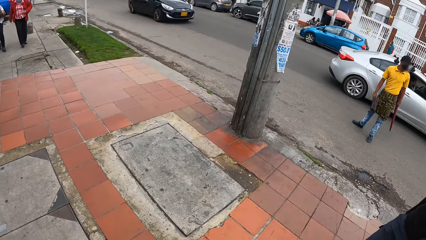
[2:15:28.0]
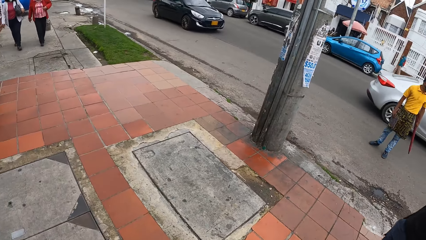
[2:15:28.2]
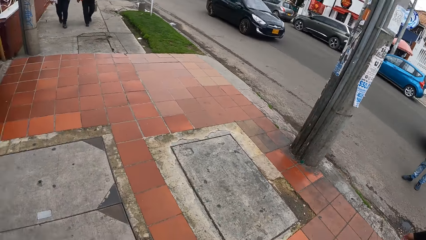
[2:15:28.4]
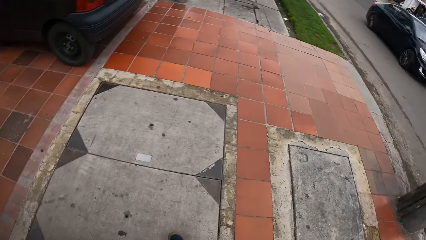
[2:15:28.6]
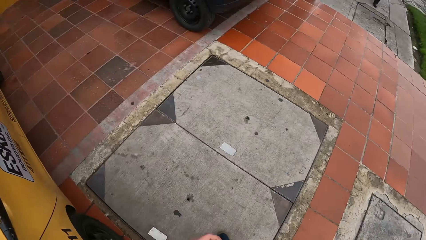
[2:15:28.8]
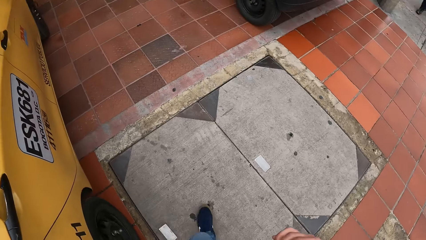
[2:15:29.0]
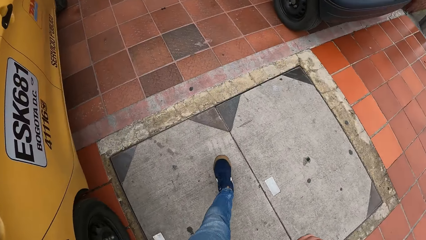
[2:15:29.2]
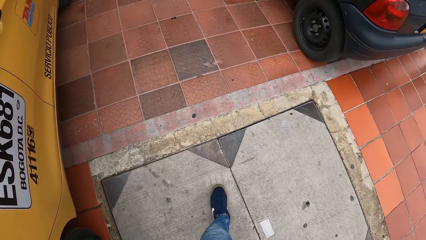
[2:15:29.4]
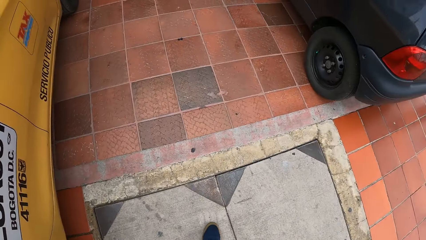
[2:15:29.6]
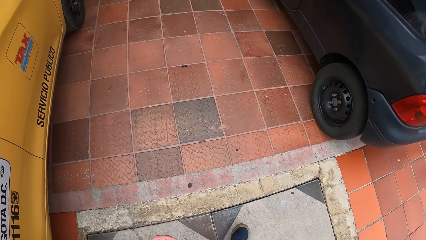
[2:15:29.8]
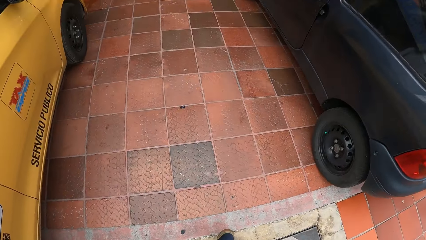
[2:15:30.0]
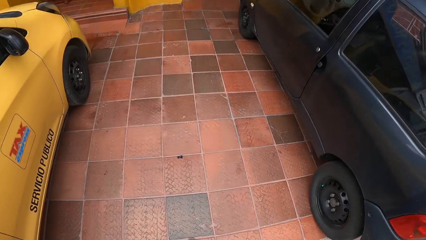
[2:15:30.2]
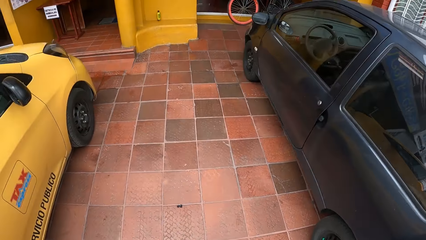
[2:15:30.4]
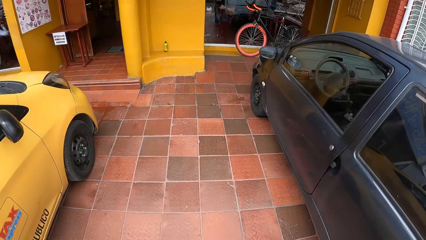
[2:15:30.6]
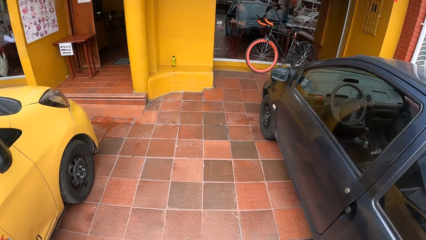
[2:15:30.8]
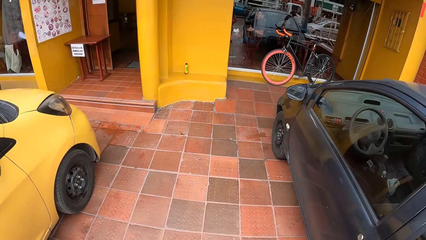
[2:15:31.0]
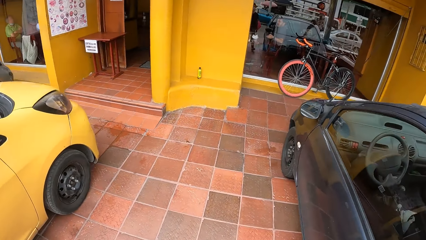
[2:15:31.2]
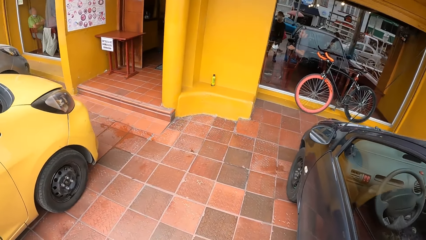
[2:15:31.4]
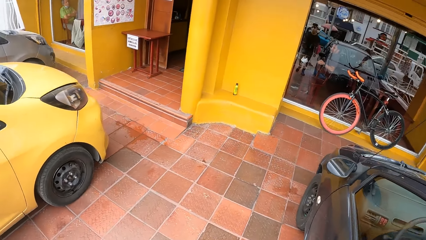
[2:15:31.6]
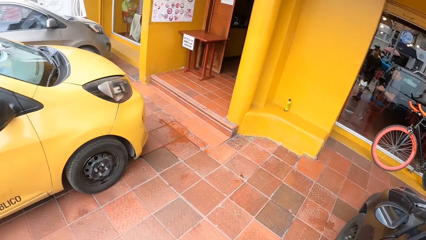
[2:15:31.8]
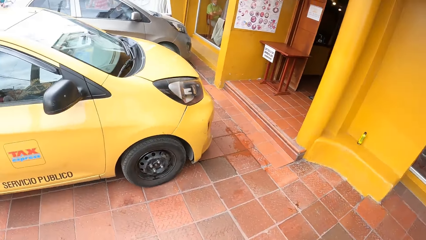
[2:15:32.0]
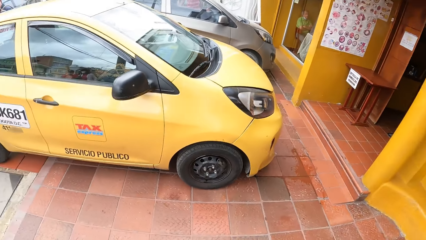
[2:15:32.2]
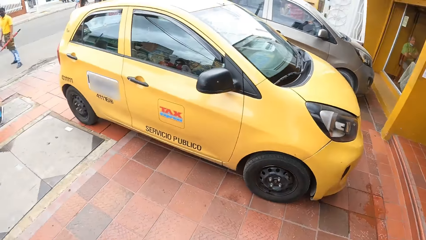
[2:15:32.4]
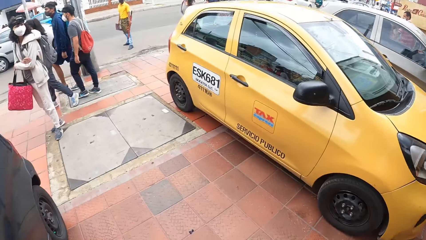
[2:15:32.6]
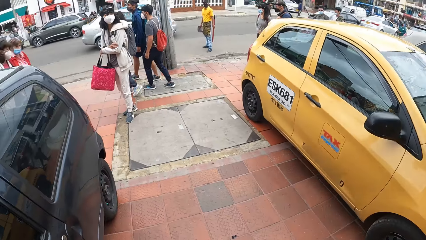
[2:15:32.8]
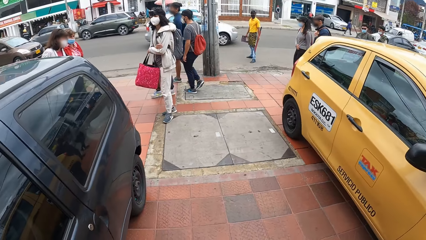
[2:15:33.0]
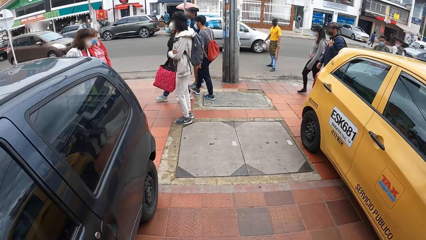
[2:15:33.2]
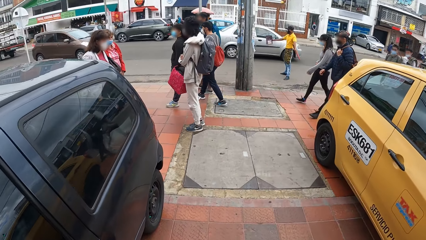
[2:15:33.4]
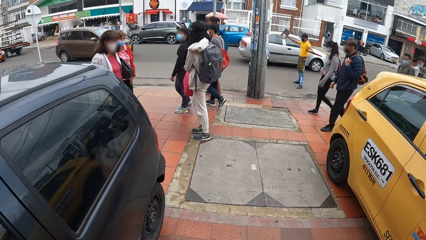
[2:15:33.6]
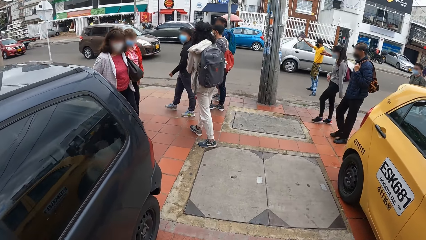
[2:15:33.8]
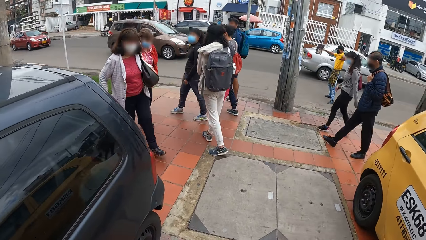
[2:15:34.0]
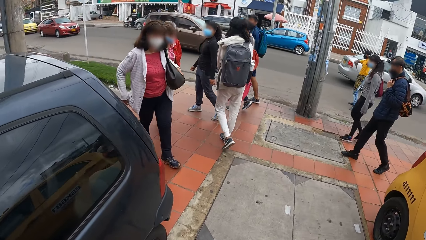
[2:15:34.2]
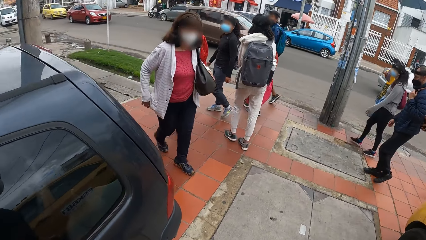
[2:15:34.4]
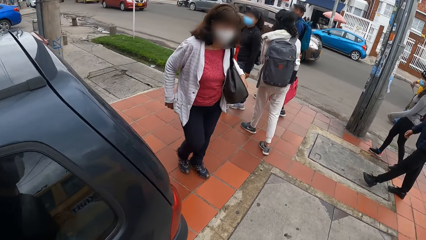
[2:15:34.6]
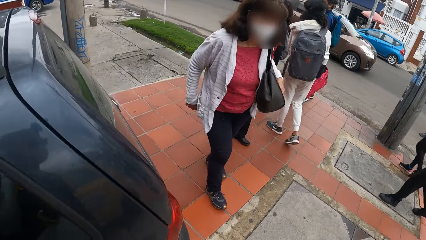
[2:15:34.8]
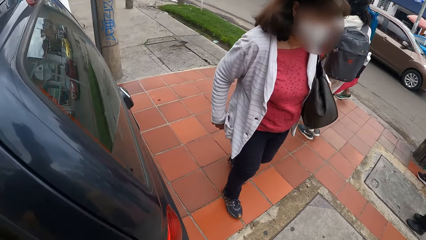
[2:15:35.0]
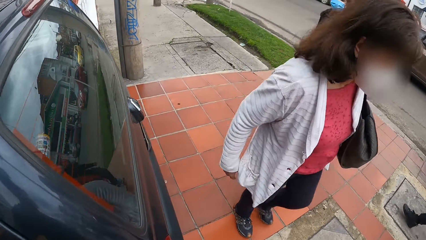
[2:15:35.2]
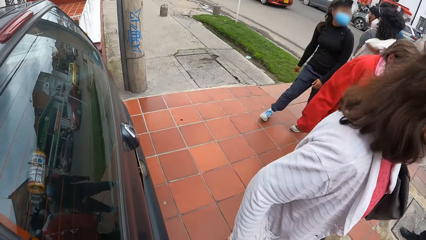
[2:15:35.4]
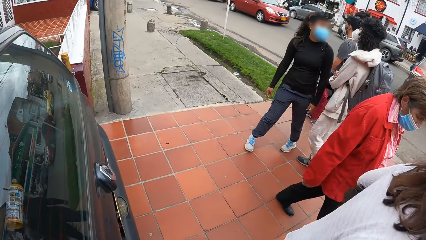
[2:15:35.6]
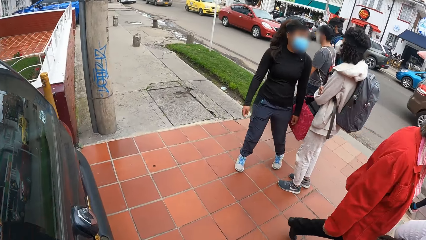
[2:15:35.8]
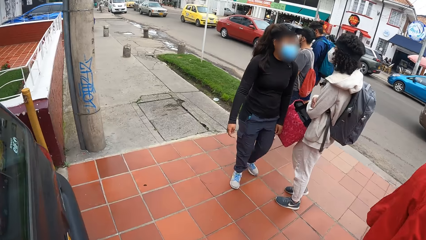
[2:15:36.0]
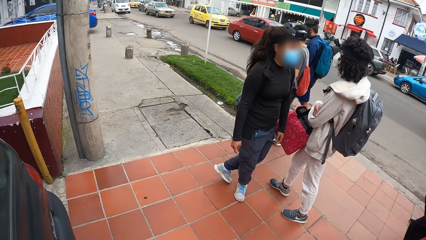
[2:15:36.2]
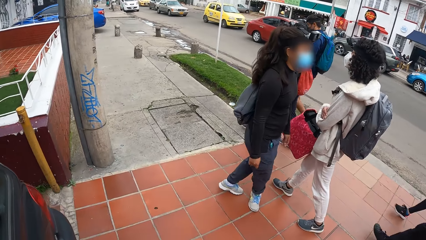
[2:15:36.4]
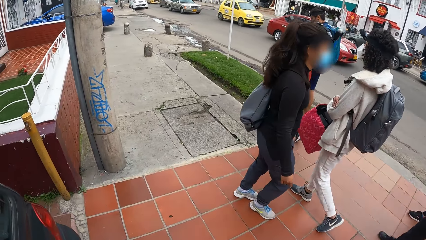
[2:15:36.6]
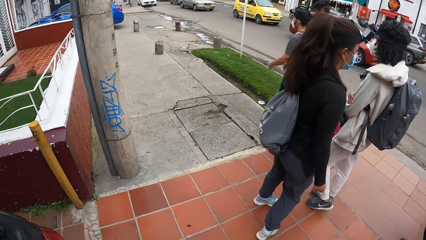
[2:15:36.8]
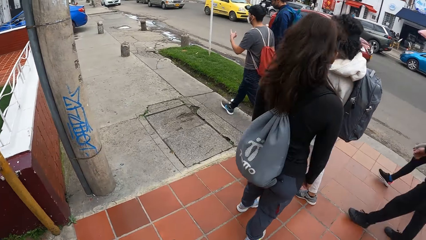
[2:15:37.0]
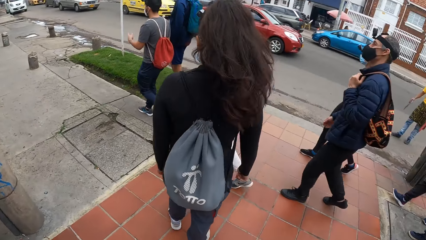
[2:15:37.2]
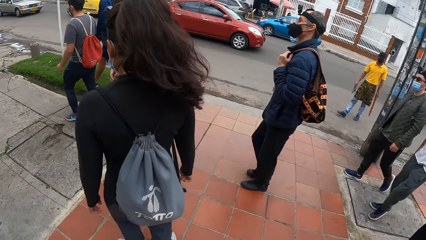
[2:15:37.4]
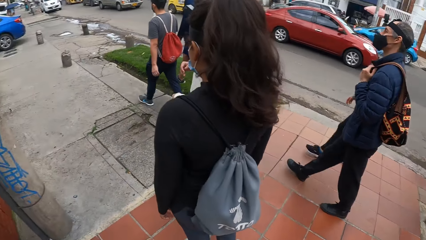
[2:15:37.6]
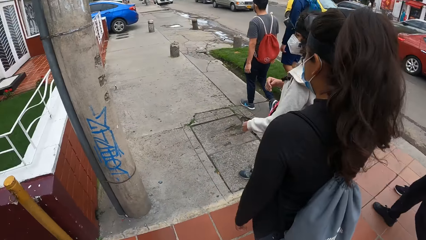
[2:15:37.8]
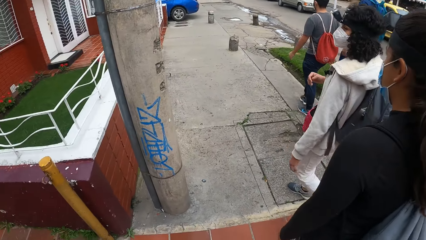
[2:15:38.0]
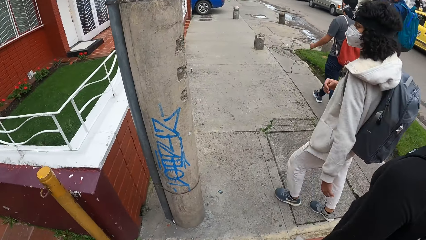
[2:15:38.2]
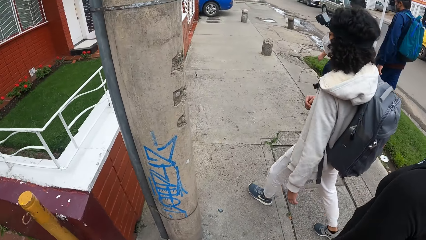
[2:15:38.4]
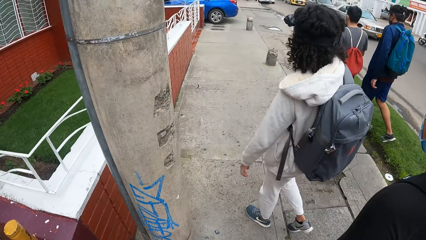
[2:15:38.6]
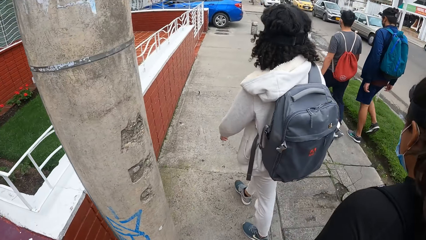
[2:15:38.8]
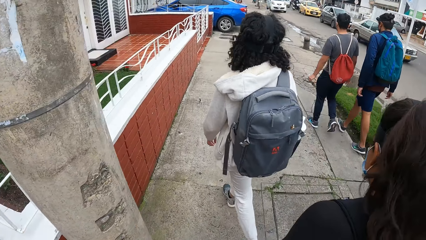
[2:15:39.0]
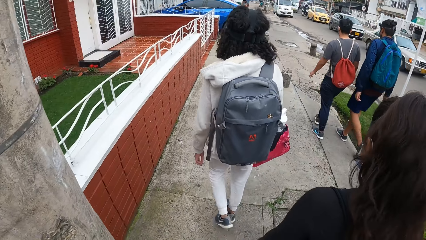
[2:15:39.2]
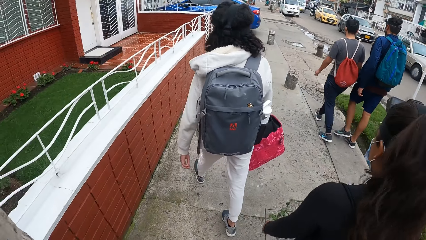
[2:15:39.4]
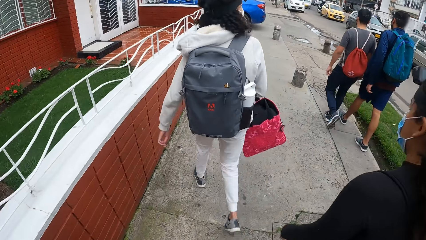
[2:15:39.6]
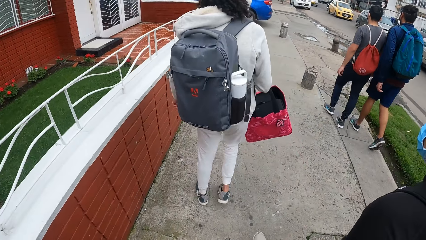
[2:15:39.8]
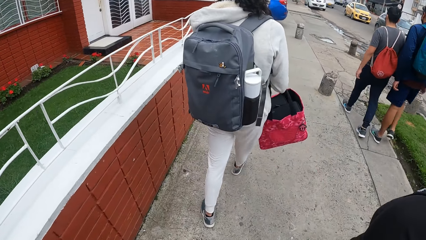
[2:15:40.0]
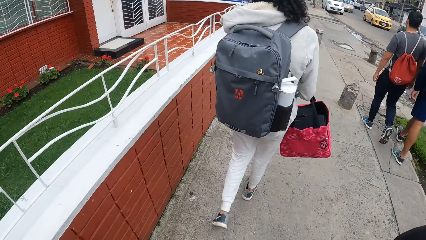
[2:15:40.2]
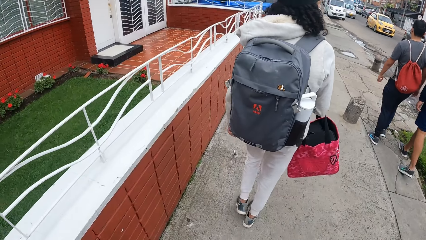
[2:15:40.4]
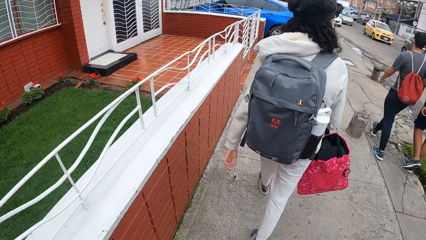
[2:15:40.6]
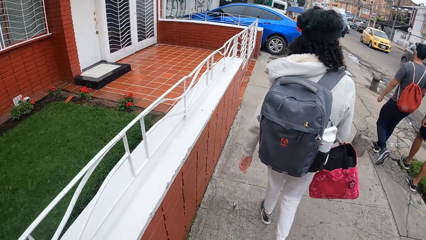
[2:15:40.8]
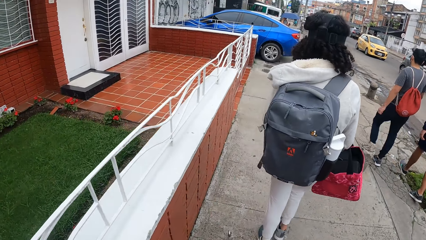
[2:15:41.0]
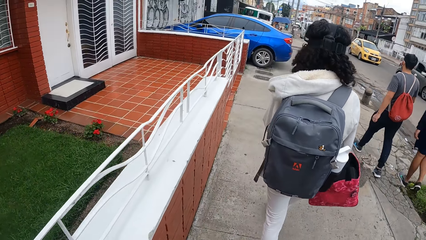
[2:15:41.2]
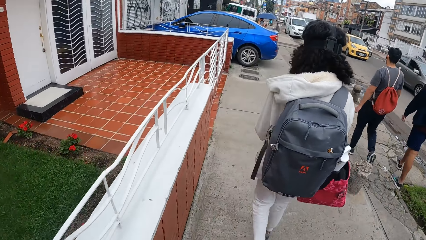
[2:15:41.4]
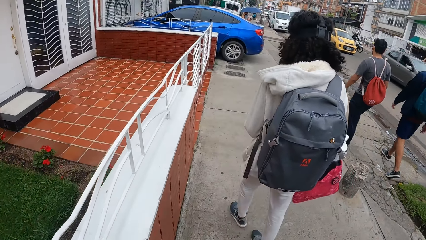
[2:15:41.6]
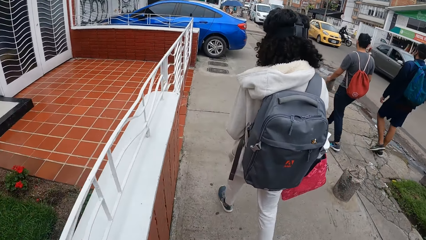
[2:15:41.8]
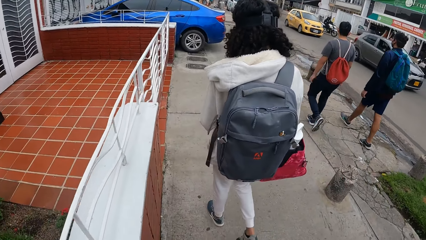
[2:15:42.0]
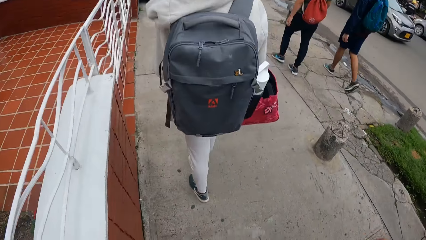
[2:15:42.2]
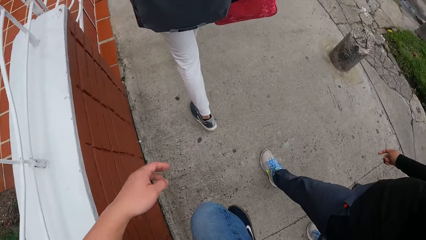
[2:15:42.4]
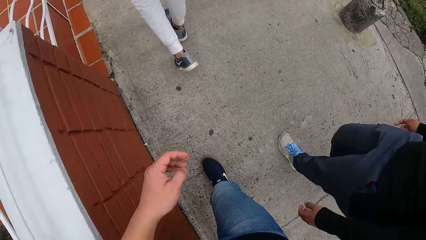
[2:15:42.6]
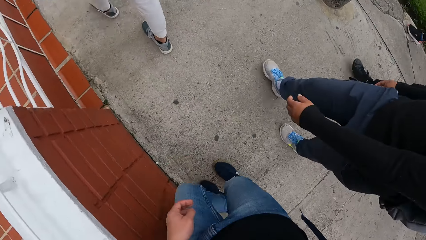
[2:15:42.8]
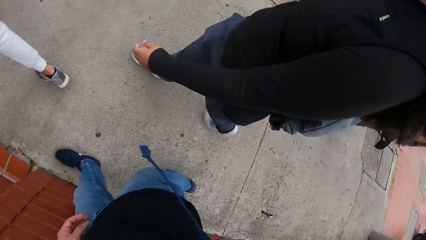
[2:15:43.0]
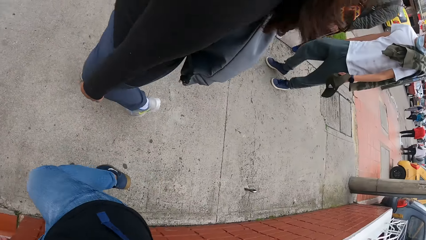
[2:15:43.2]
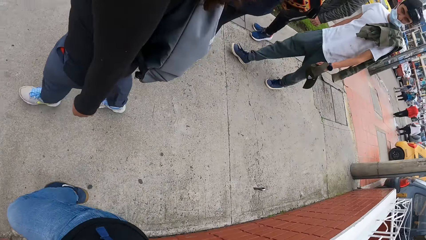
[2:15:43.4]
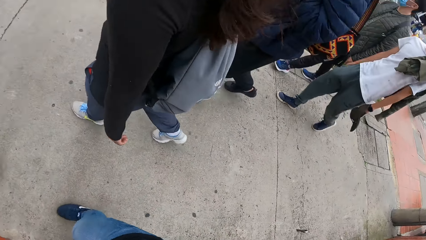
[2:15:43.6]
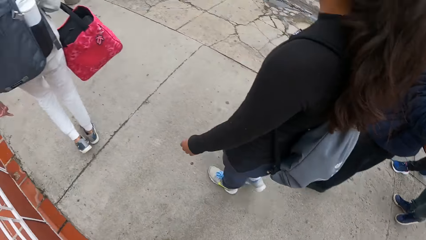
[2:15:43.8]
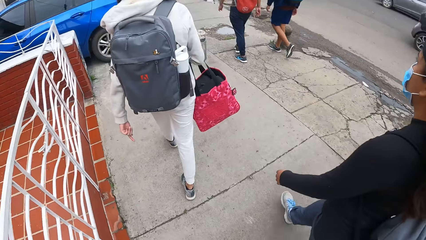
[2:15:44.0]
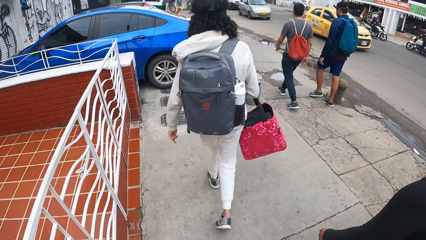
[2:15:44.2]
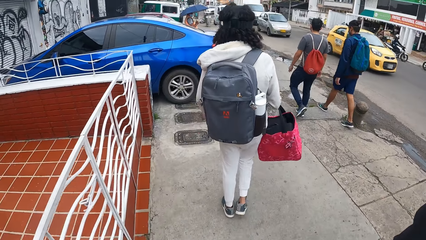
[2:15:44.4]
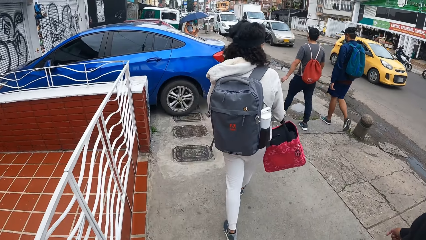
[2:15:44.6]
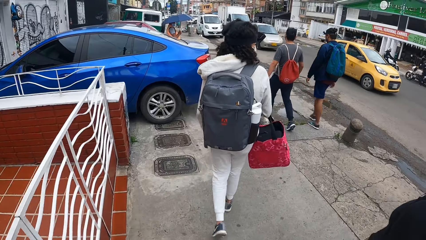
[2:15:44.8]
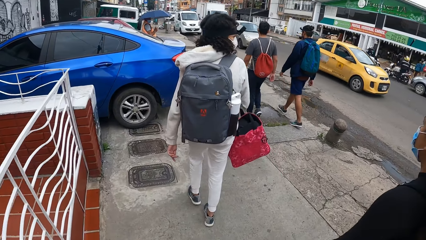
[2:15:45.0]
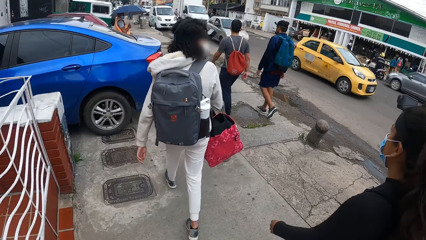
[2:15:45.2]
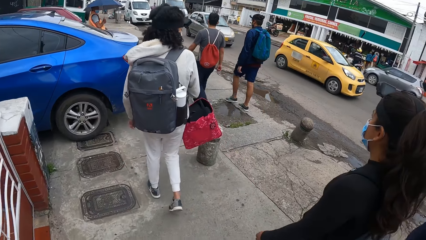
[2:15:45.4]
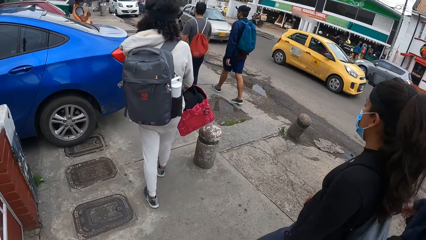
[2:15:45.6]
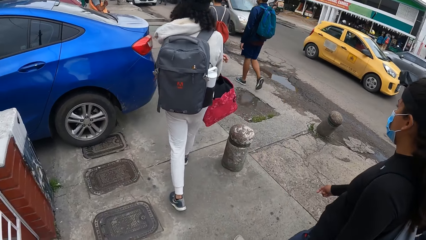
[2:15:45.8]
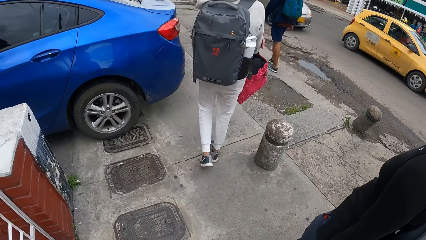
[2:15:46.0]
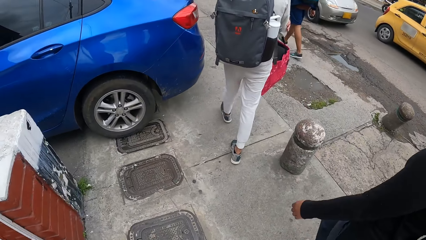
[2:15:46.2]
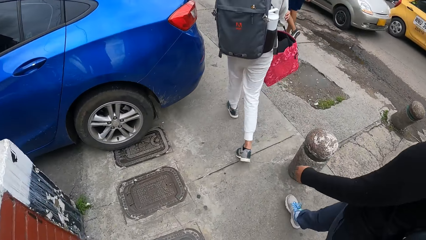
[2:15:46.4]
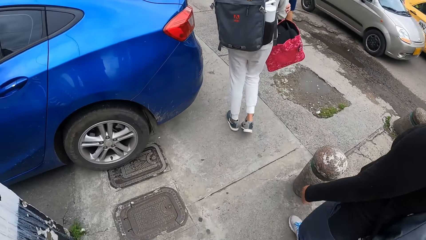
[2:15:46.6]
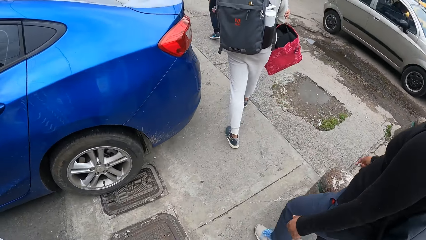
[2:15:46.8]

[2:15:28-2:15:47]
The camera wearer walks past a woman.
